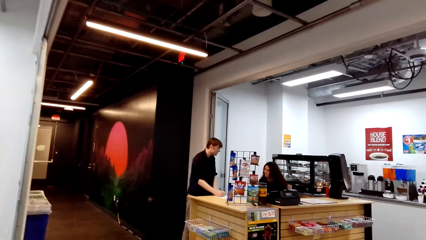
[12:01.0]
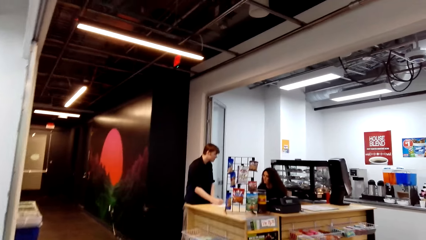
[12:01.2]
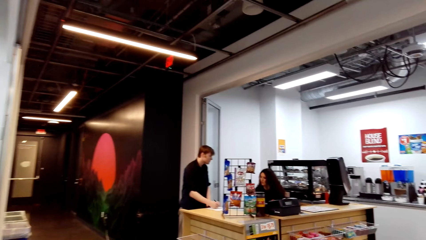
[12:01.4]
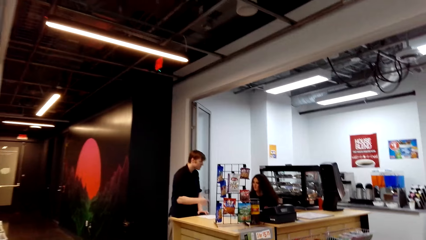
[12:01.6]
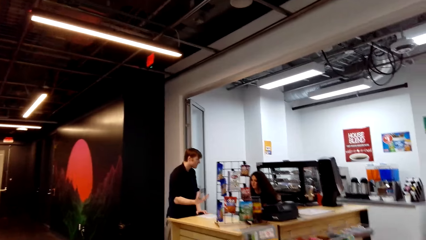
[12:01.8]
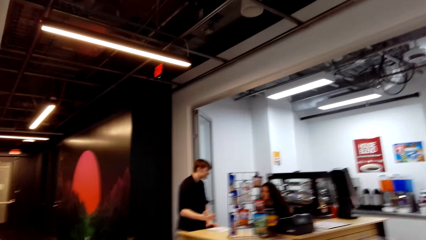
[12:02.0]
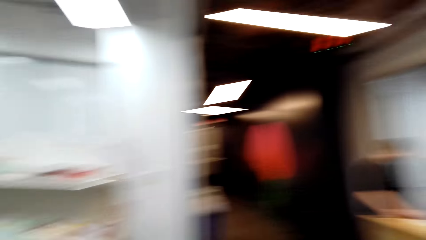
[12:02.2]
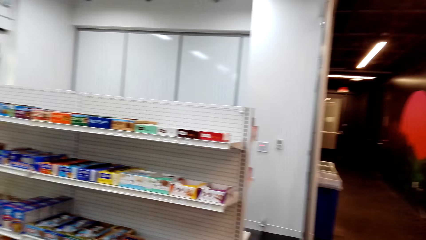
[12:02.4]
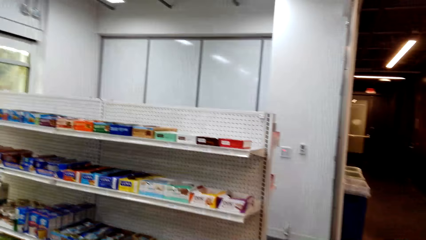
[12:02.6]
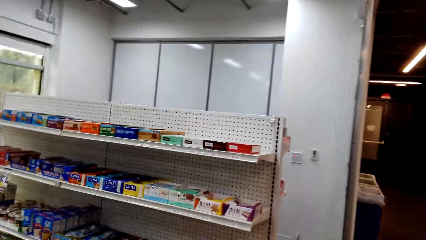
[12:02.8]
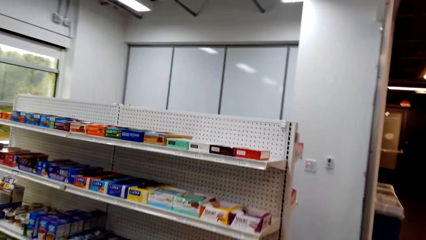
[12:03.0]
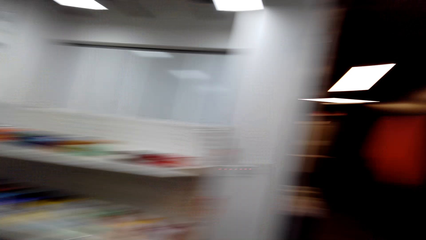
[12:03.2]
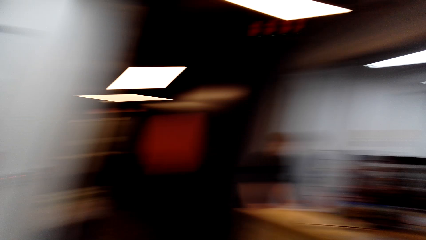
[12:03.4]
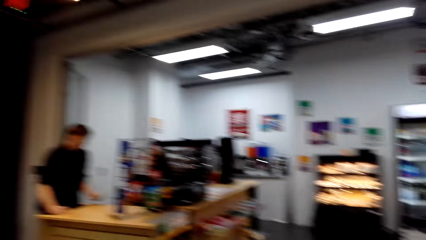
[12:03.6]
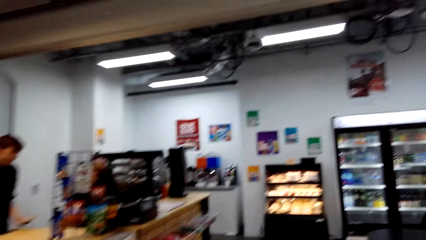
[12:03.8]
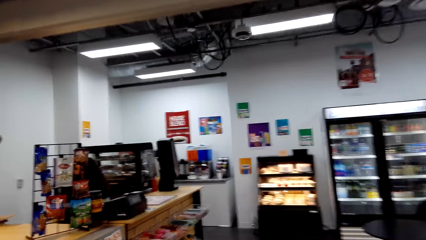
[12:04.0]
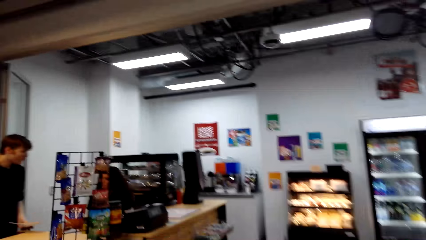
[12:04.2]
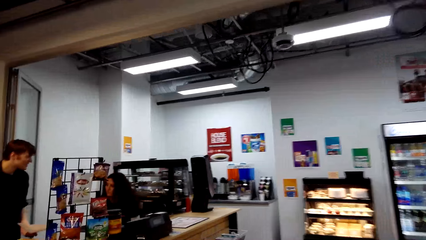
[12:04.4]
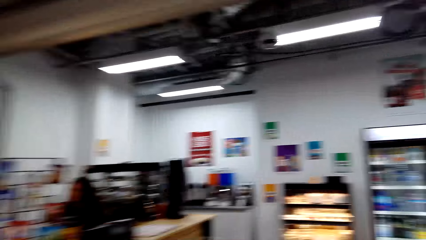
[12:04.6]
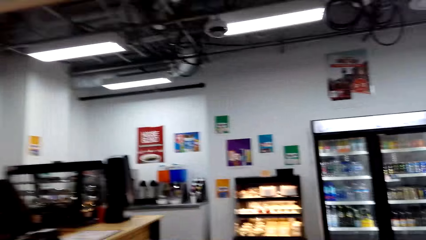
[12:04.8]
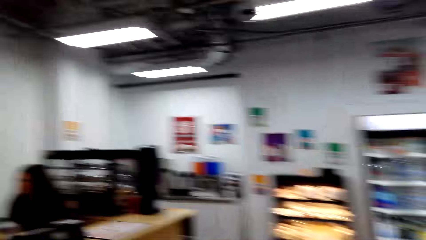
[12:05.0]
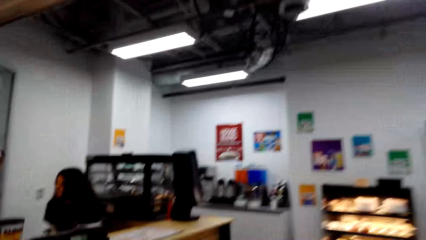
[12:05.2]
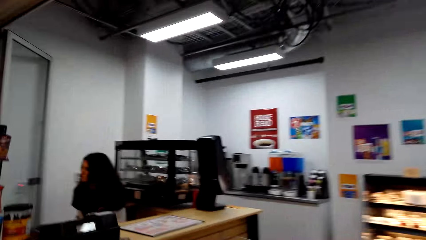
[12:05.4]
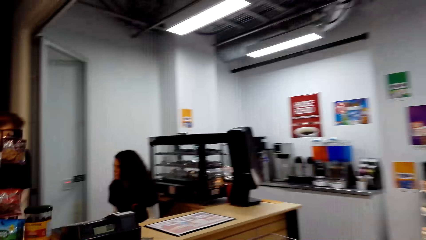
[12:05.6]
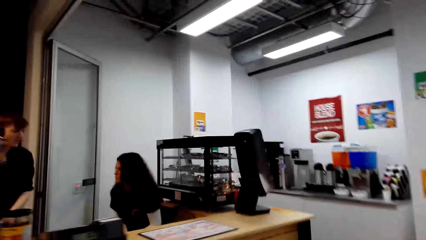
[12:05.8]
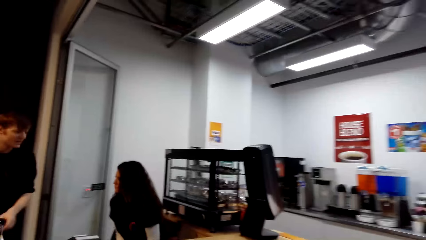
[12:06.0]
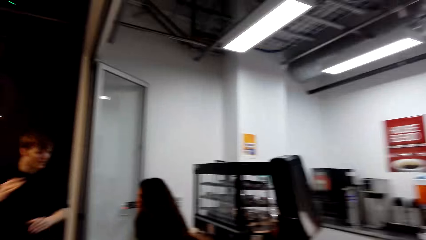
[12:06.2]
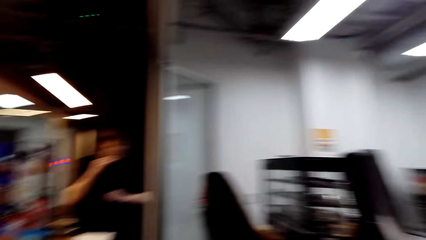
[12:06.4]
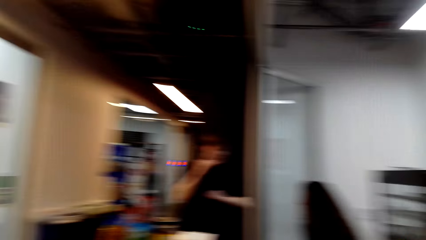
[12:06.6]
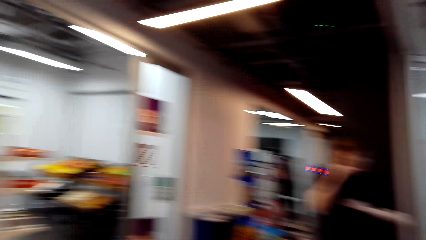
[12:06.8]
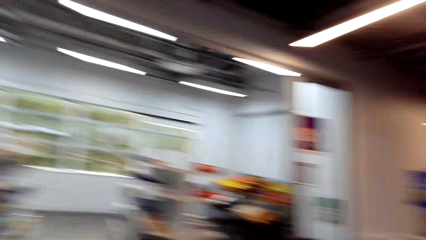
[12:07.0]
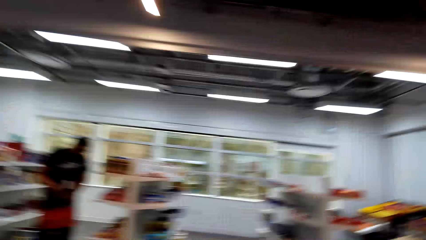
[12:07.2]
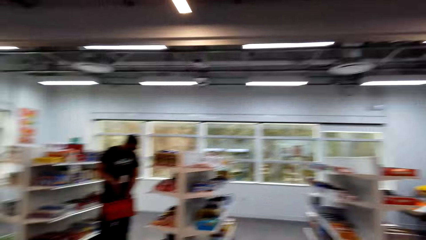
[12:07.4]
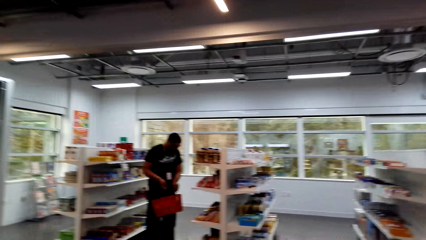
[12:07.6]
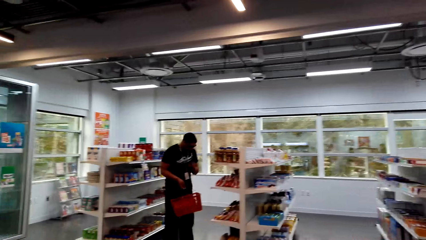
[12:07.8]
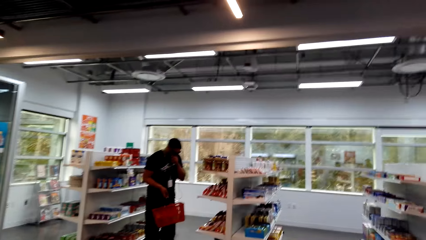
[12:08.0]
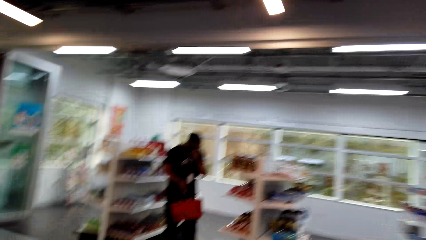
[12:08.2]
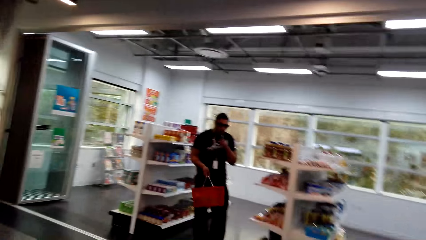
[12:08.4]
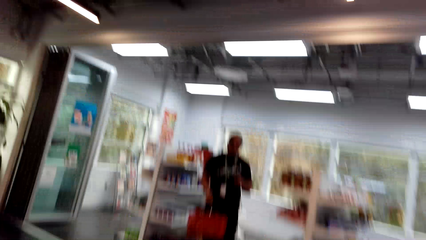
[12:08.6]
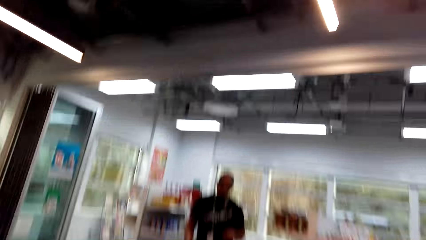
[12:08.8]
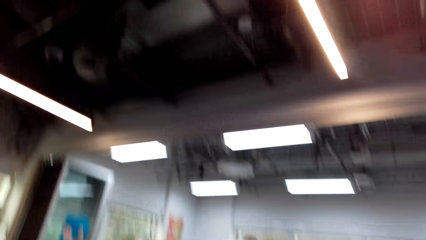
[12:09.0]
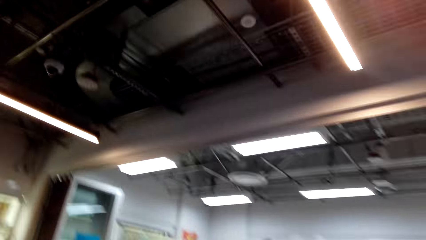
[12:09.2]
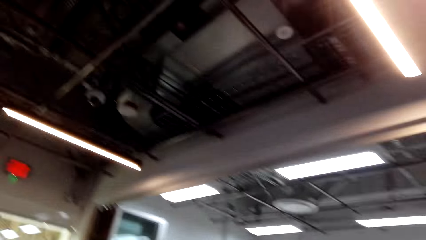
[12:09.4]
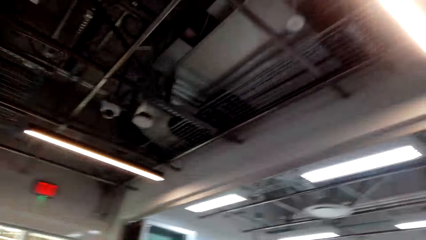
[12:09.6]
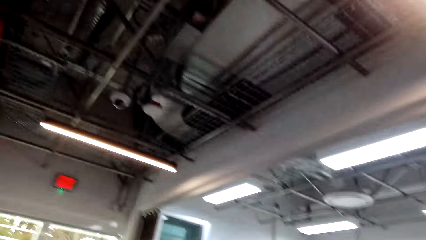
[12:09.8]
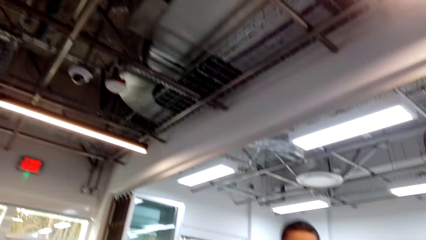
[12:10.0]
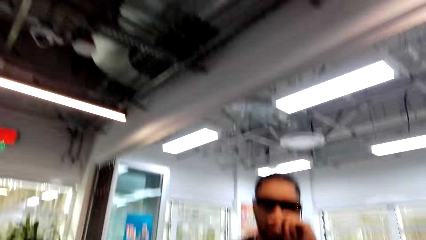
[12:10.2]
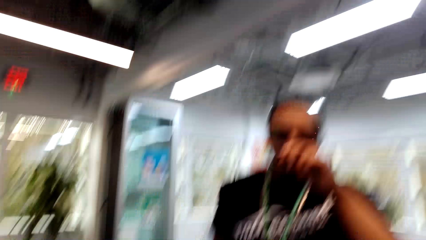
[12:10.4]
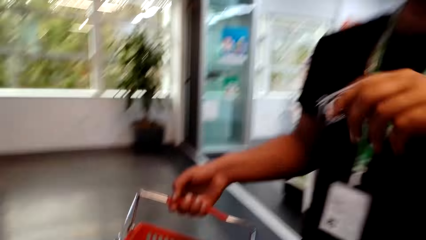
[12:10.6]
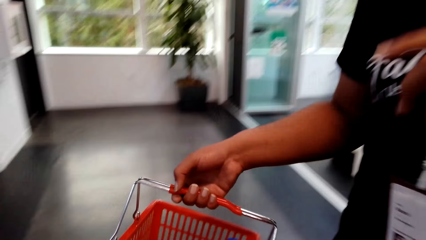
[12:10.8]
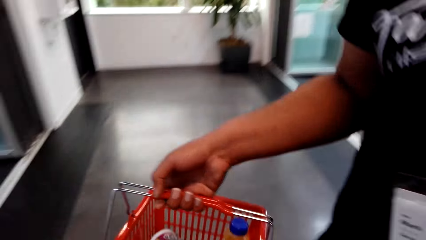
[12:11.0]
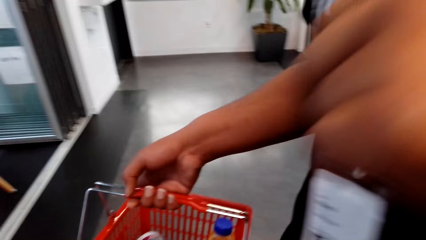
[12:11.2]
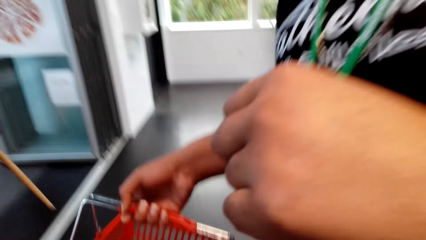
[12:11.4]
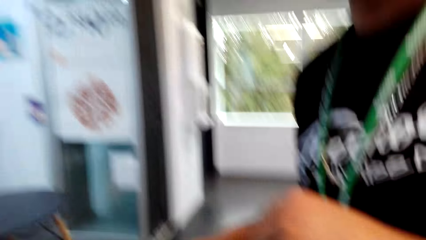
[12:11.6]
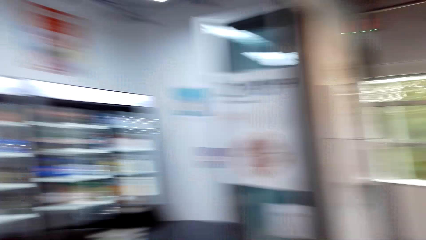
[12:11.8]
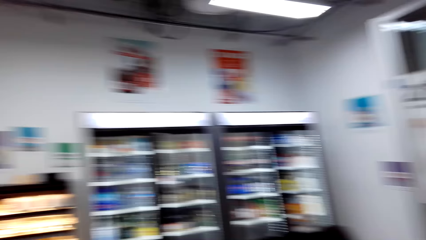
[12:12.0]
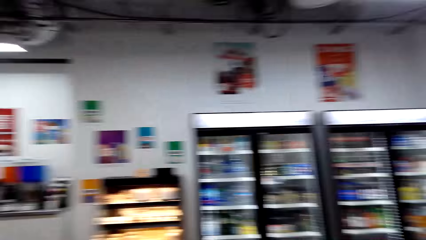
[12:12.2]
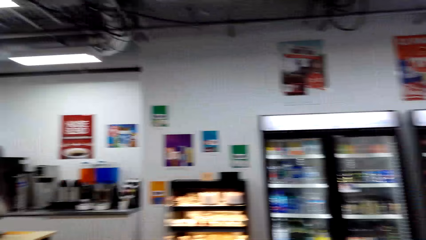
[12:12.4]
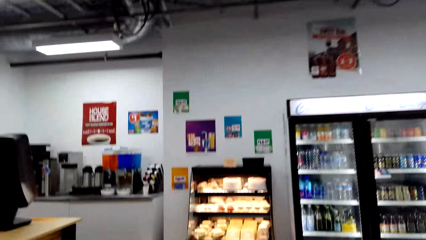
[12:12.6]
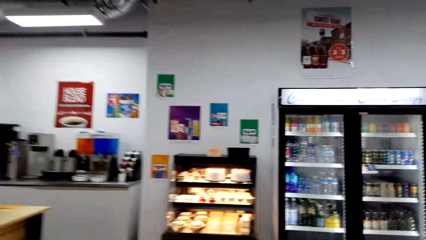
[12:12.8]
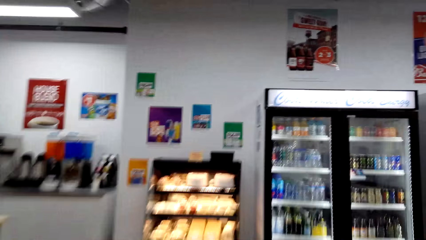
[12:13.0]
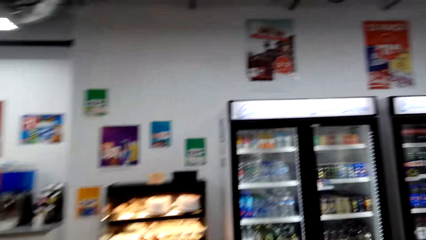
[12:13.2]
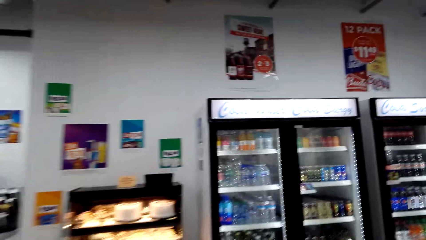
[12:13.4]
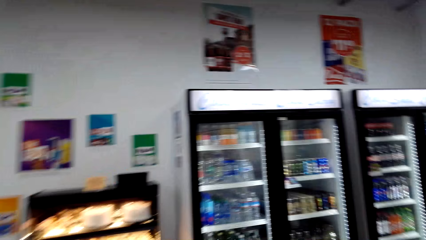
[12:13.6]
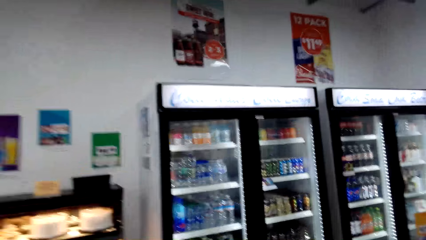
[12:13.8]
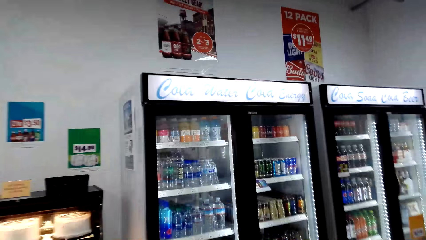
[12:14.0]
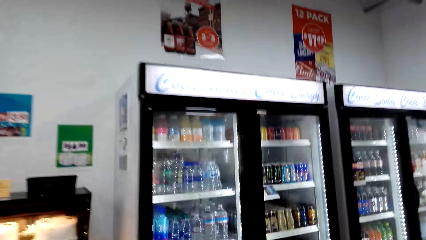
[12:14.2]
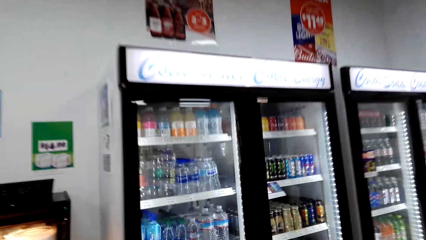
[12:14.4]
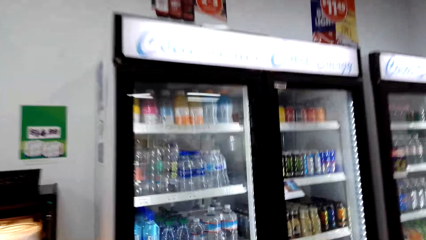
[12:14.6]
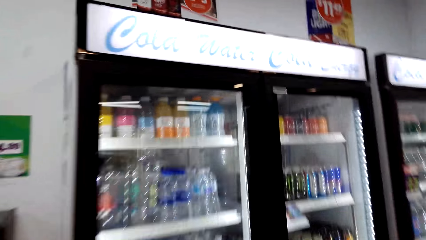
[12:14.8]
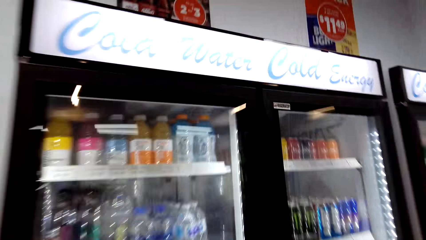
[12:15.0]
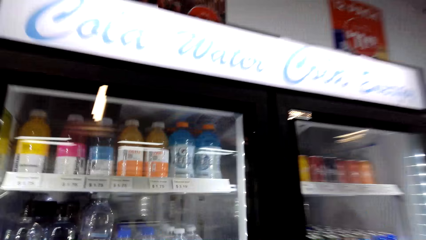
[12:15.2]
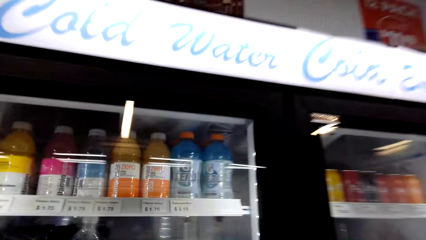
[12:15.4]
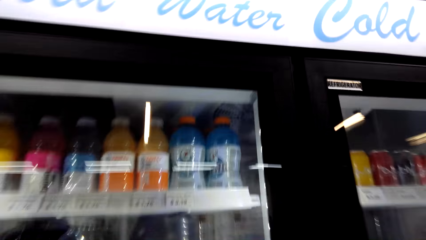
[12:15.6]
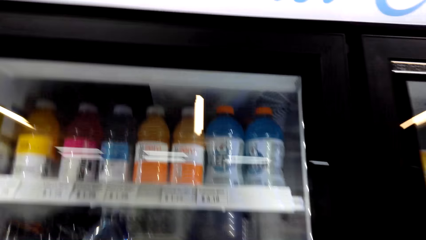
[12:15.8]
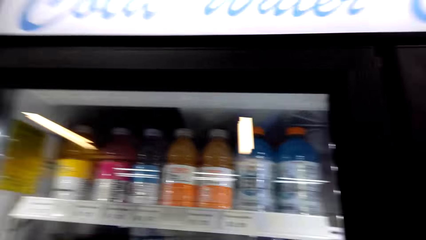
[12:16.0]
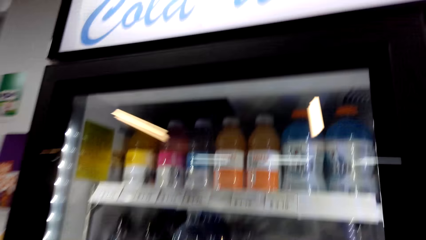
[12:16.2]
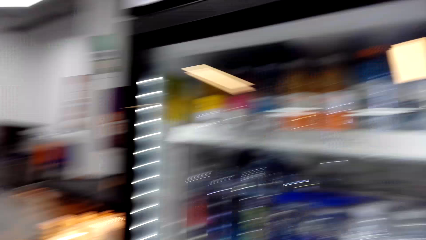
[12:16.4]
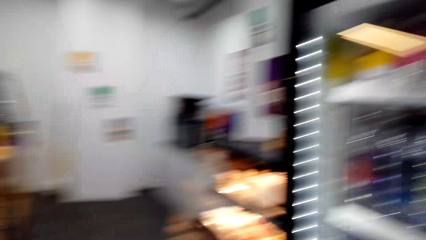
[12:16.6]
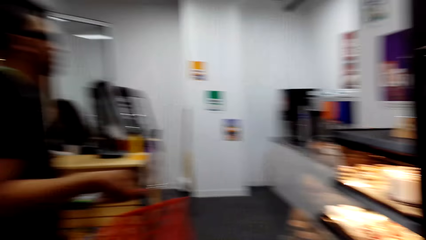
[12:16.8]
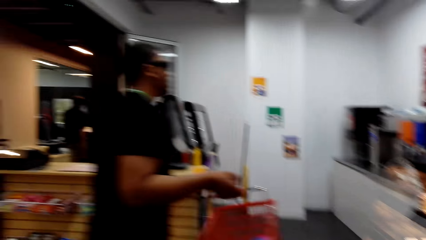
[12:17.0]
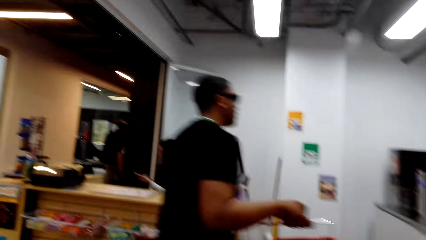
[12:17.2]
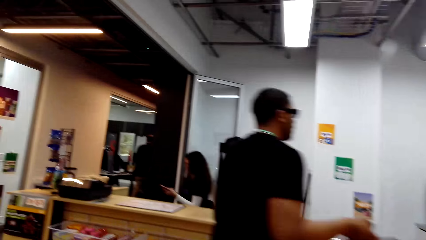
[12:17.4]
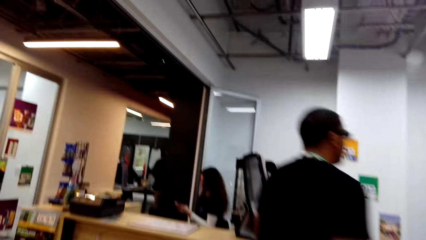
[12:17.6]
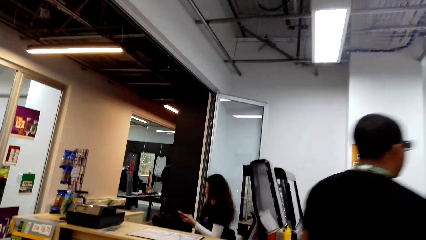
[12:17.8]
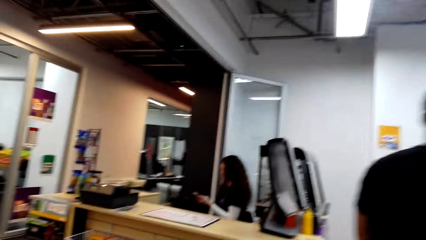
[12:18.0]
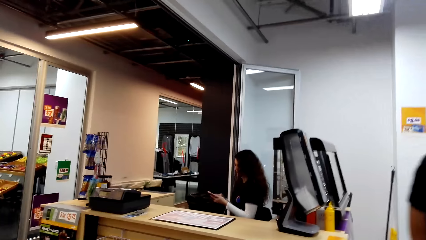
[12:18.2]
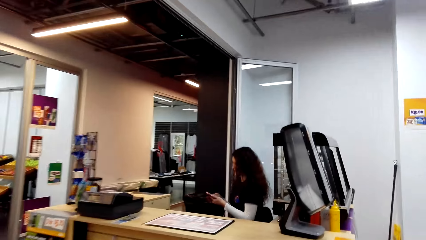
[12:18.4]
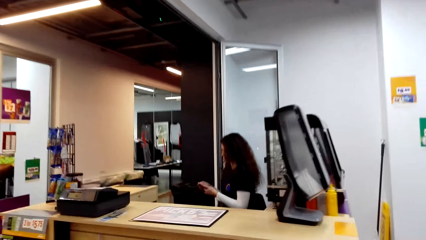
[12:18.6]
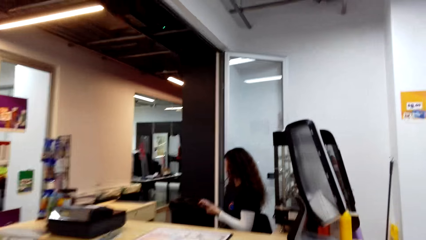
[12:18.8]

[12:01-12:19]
The camera wearer walks around the supermarket.
